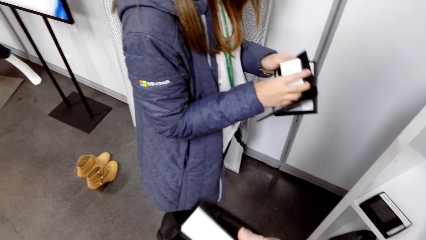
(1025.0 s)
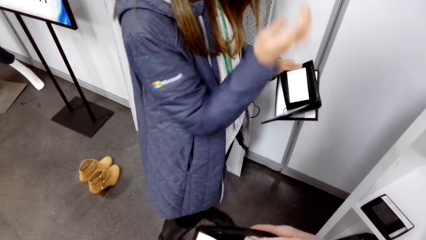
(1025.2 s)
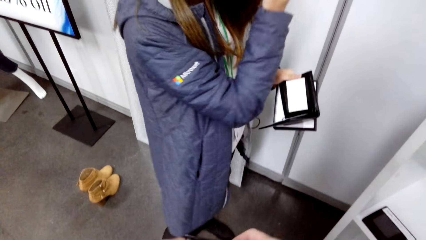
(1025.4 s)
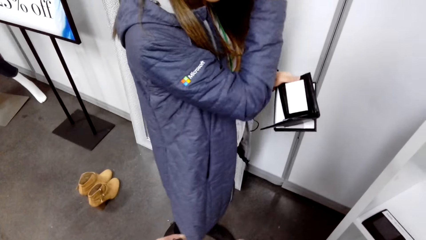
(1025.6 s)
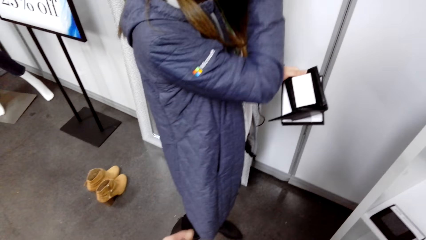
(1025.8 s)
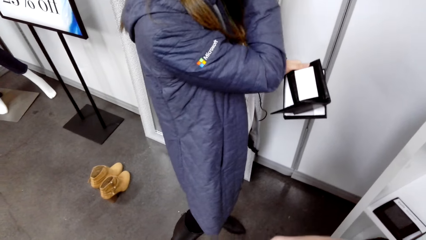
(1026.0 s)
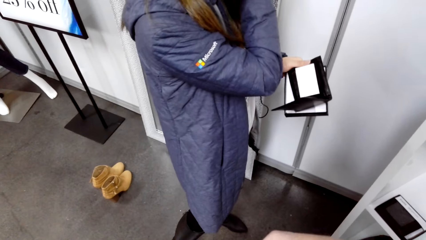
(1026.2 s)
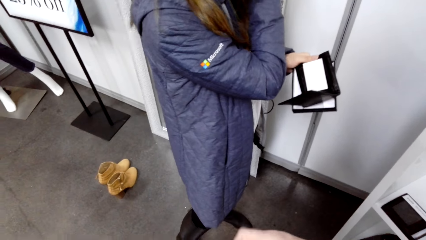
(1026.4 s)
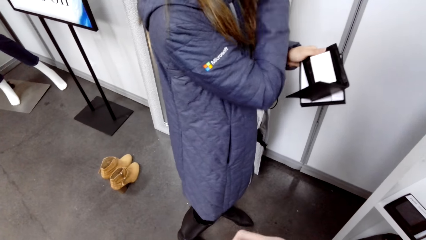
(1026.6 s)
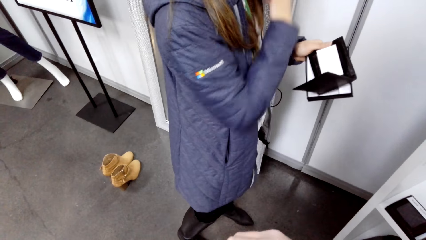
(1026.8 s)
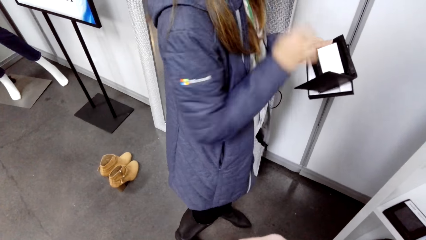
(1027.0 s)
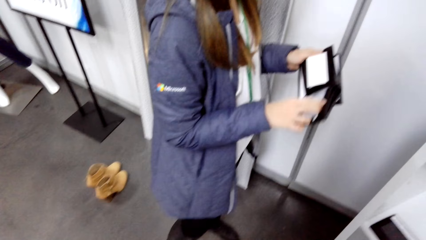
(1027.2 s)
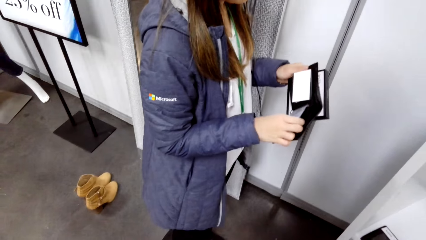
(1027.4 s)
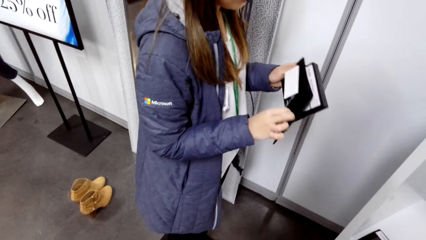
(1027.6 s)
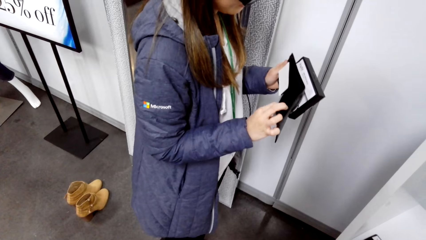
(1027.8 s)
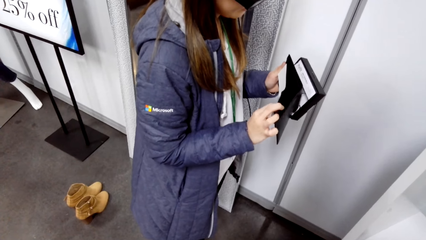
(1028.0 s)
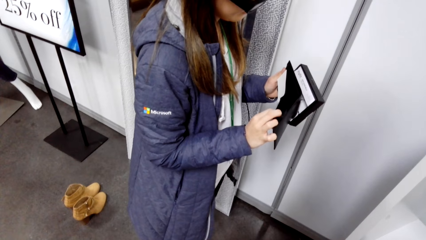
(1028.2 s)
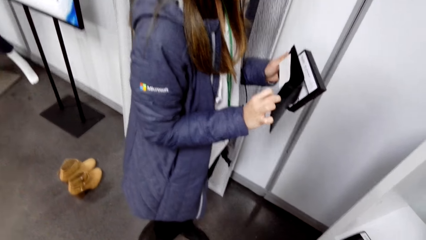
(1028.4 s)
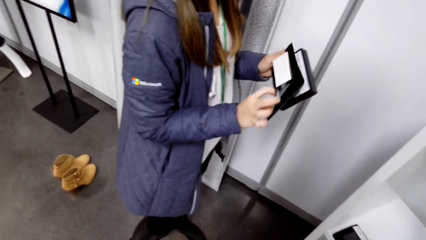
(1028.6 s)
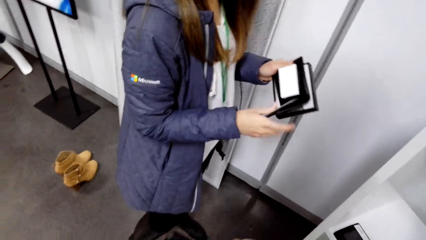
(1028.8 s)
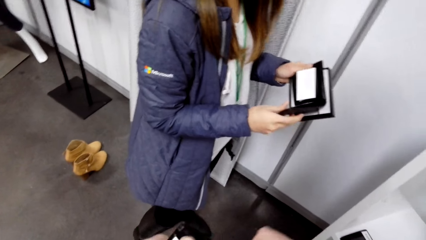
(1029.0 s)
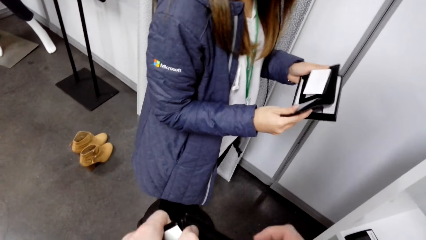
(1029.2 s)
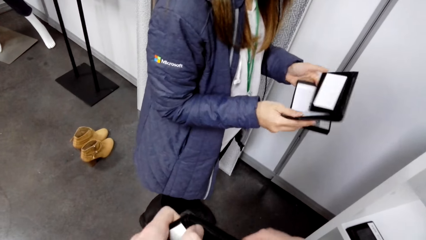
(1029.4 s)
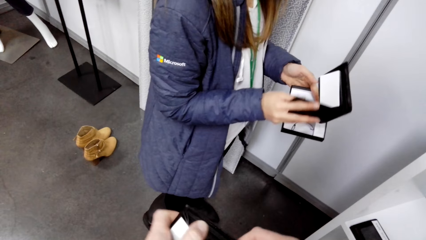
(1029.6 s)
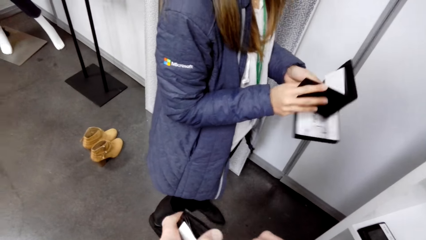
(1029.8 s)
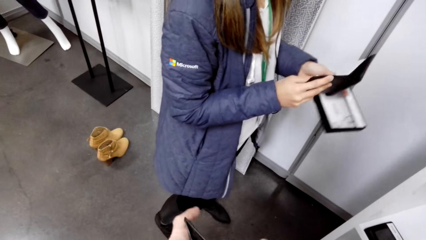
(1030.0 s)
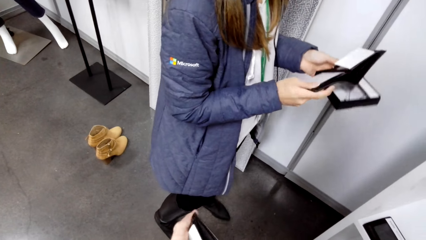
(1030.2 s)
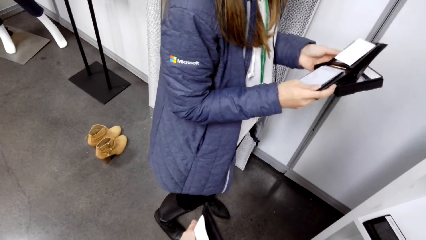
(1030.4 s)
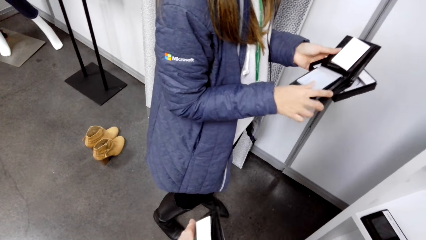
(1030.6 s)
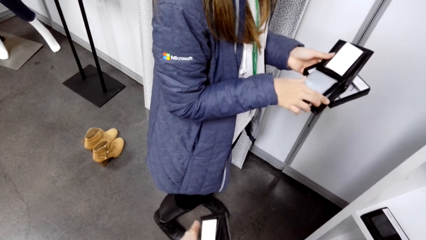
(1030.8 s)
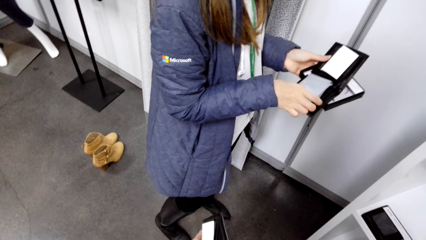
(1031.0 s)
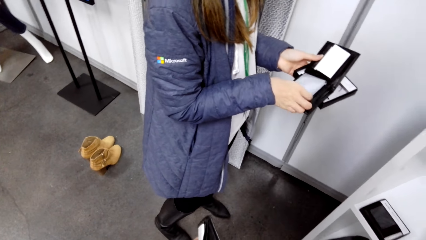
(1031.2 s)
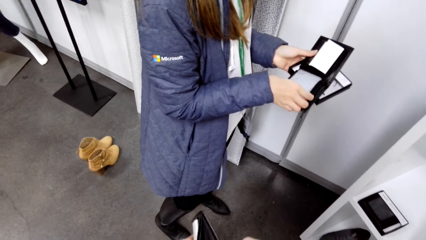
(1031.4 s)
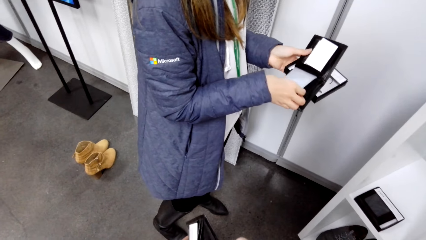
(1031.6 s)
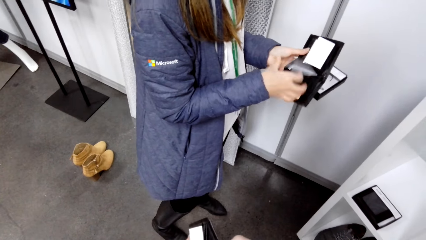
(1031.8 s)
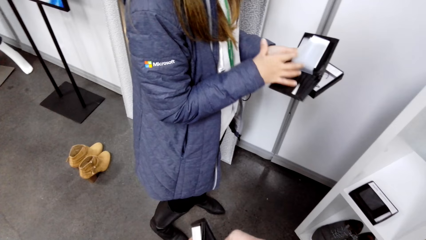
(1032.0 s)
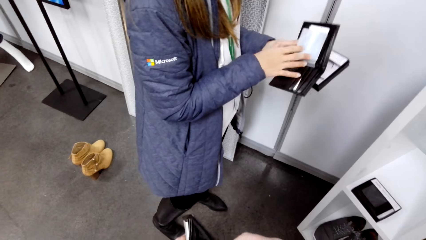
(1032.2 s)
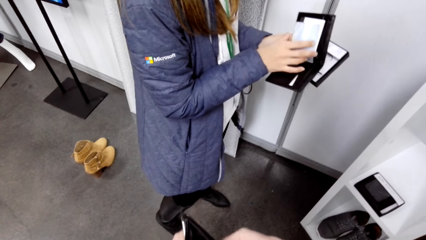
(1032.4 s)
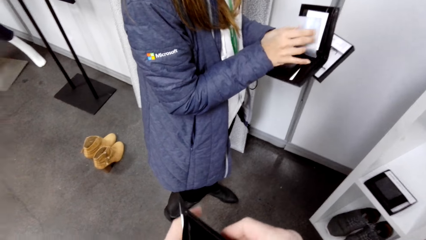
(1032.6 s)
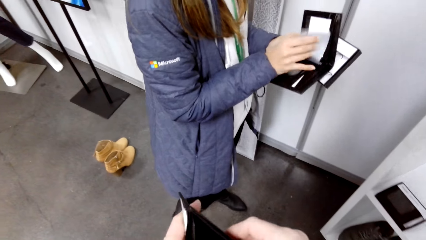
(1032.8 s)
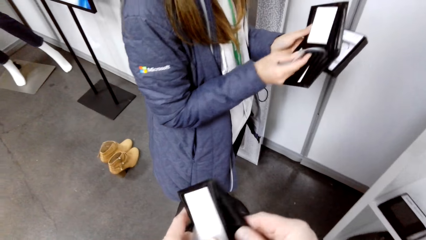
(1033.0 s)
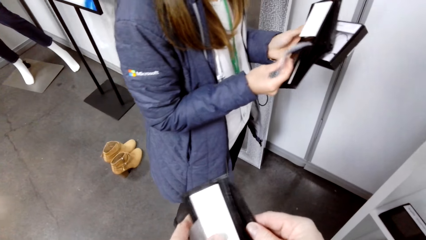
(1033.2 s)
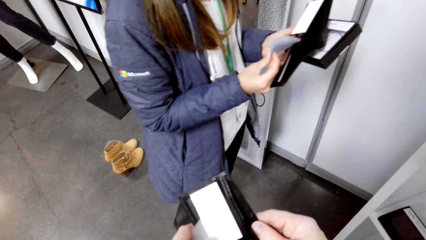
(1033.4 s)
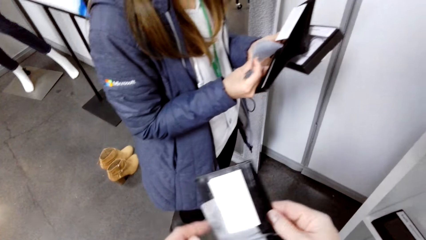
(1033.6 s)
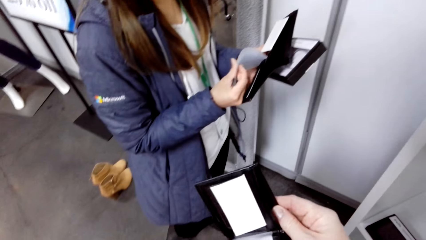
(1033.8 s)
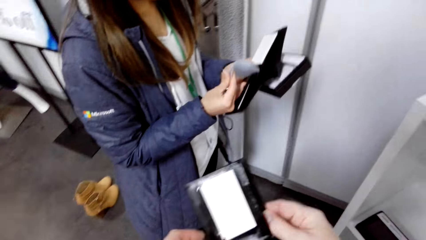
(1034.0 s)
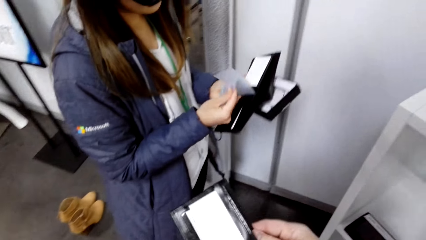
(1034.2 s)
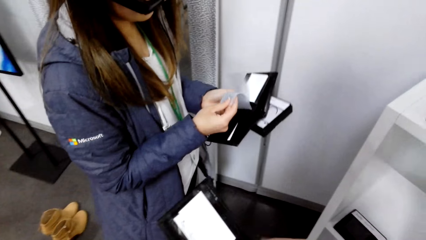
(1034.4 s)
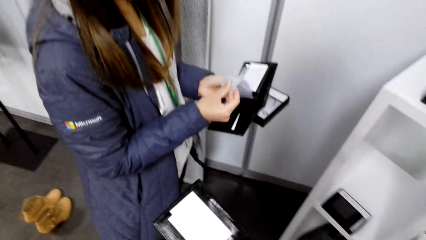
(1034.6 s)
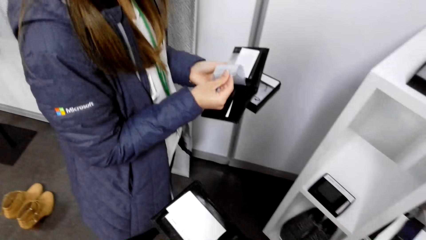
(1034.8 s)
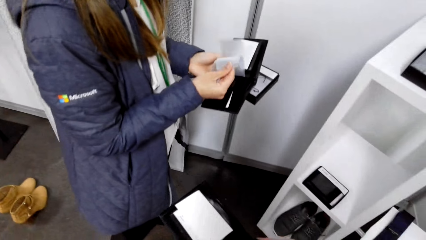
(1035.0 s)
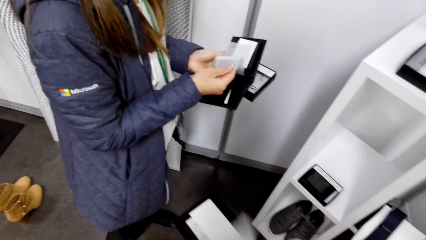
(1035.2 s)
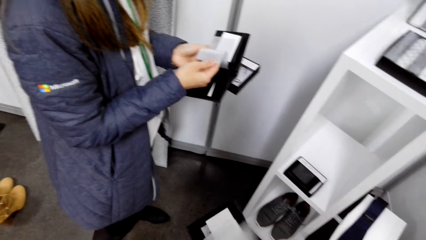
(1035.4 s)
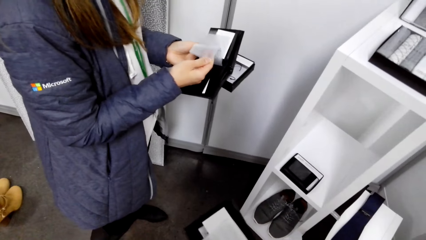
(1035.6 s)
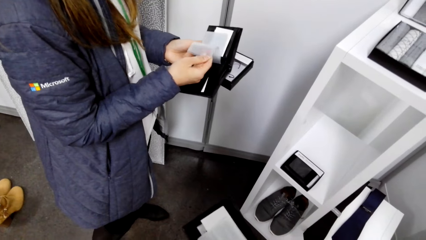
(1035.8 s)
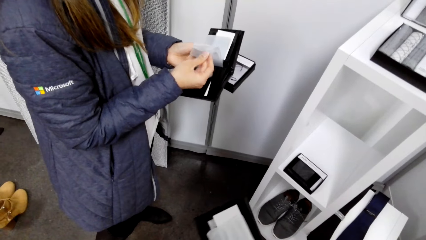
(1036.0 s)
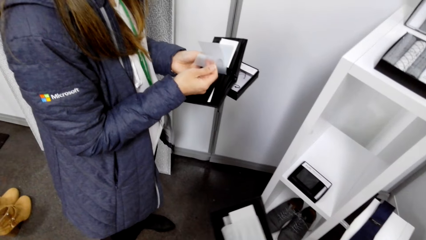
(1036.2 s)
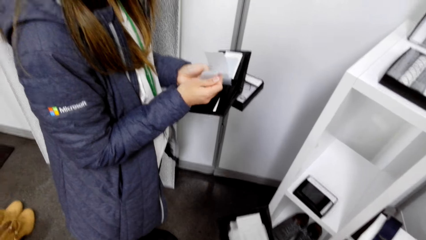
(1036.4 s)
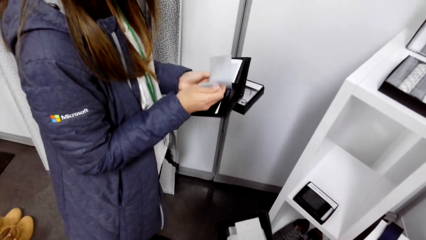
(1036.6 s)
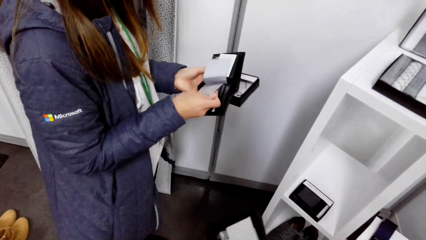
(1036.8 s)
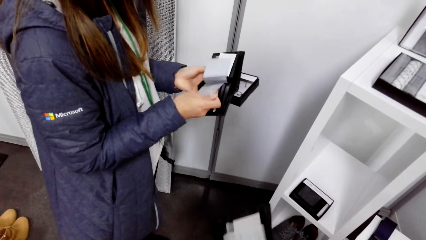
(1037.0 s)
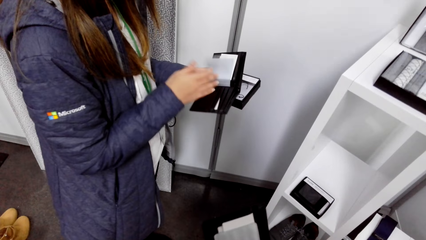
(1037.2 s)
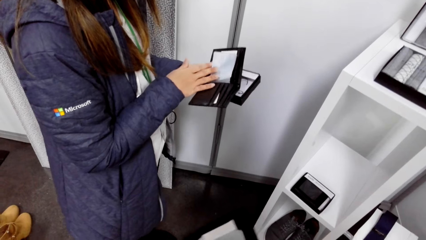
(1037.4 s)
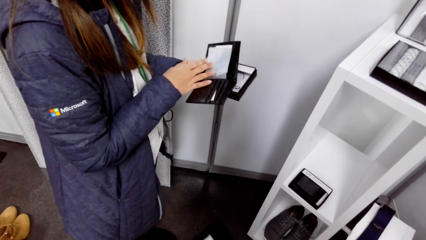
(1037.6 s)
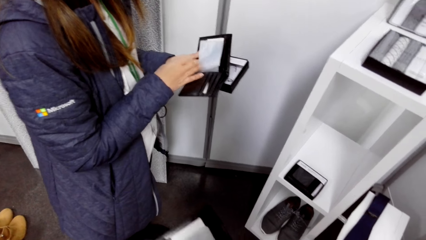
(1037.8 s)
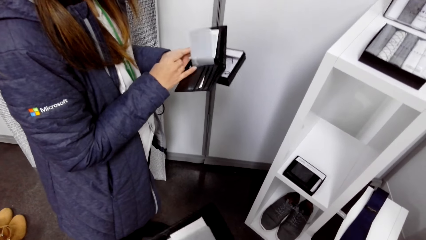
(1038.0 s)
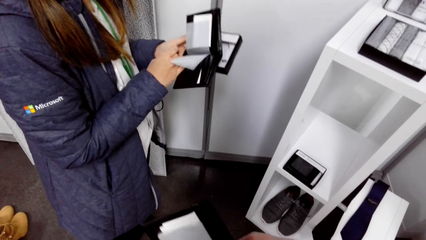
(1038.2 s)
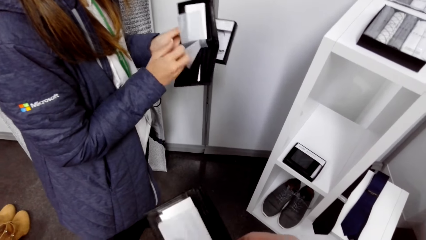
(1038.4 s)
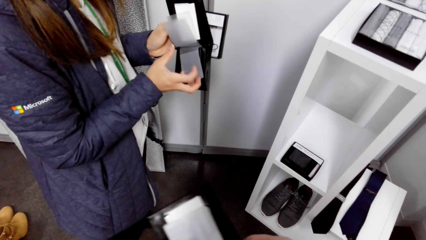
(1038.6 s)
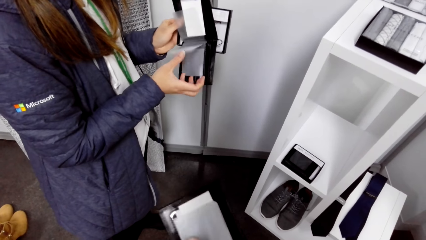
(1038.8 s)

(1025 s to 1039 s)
A woman touches the face. The woman looks at the wallet. The camera wearer looks at the wallet.

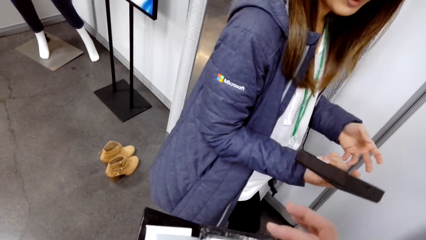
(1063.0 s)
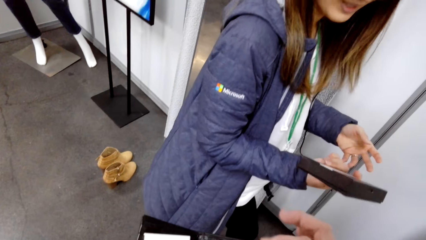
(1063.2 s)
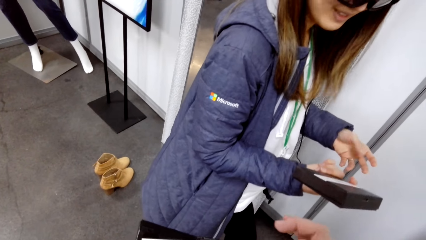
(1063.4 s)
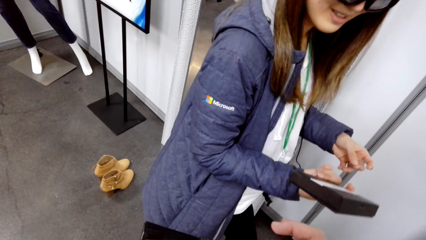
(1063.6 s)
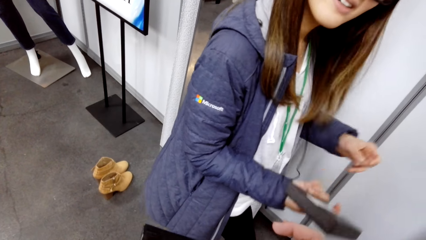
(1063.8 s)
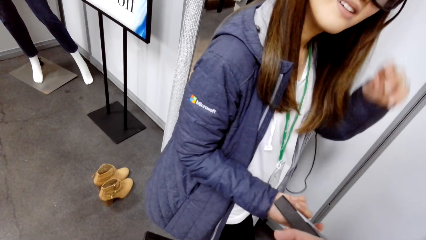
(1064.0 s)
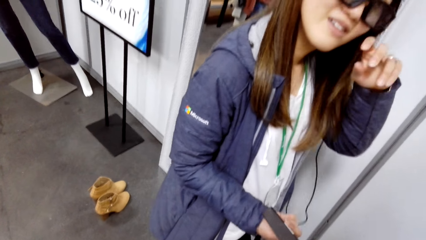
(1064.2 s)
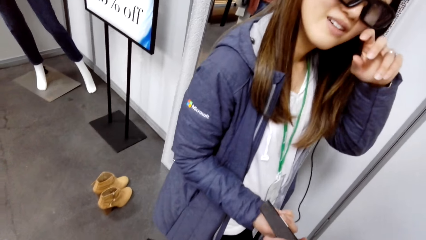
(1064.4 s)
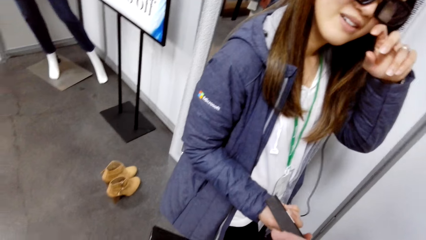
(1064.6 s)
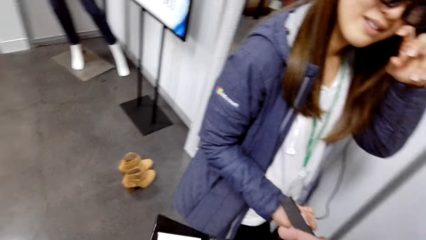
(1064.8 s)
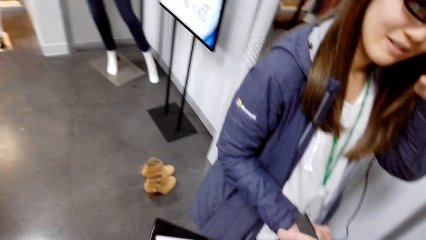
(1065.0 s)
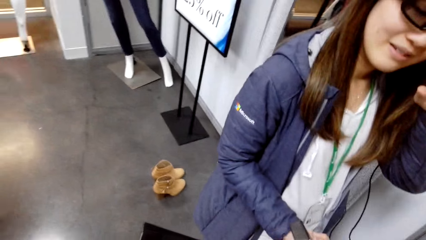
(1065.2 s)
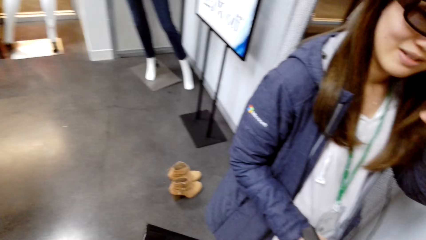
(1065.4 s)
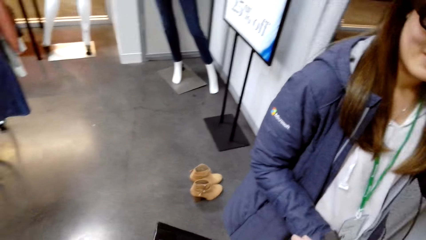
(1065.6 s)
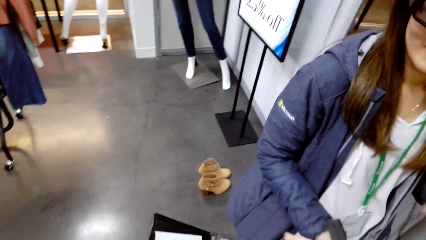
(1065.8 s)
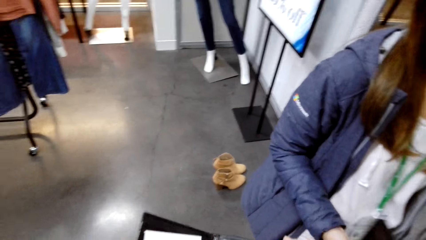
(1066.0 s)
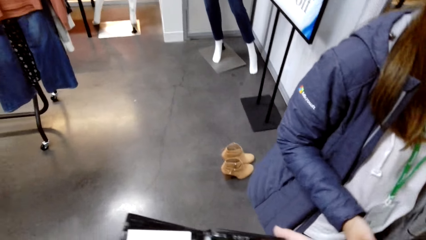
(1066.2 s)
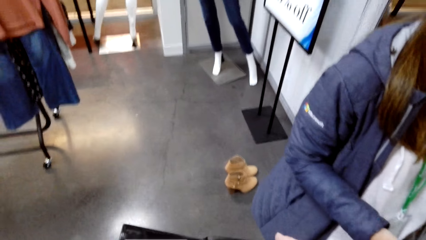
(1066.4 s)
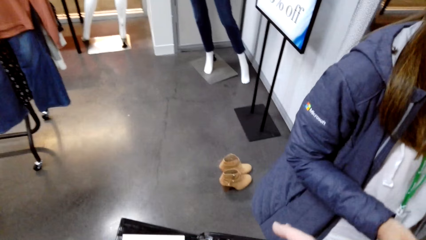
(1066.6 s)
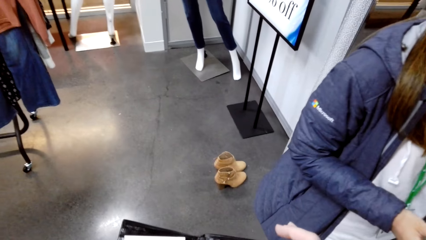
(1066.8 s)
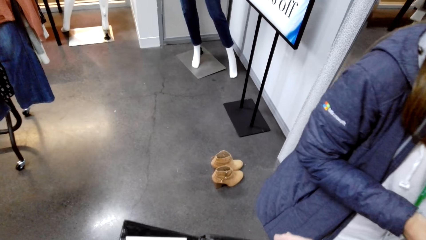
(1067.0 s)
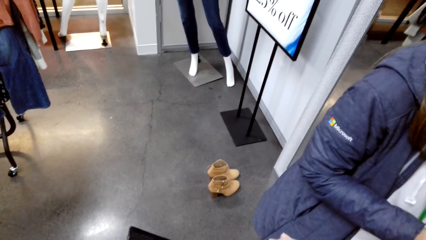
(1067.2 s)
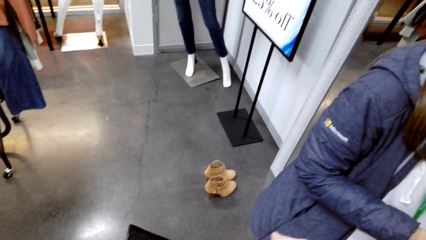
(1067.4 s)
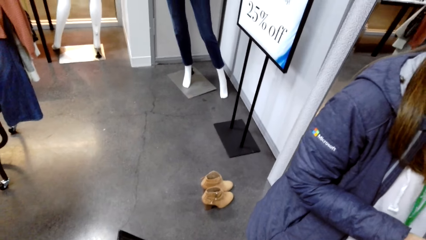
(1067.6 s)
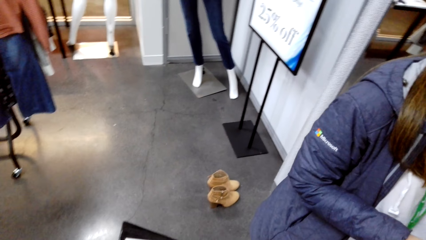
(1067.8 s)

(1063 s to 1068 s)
A woman touches the camera.
